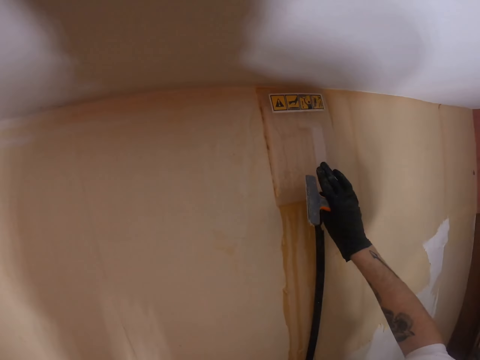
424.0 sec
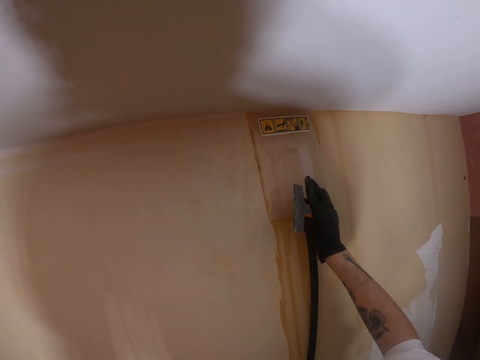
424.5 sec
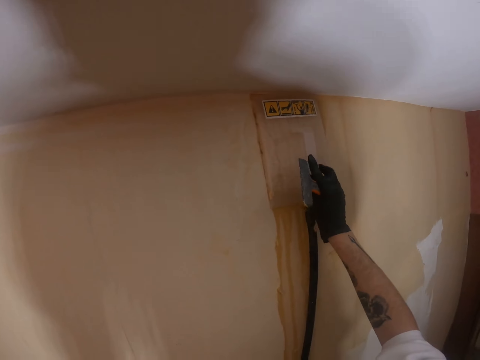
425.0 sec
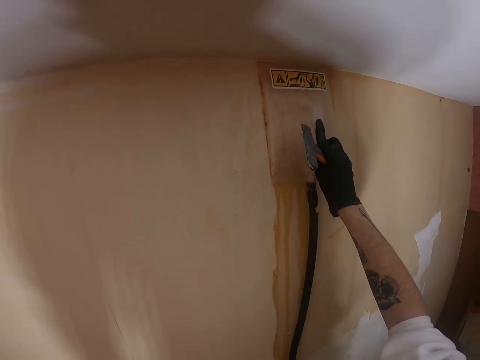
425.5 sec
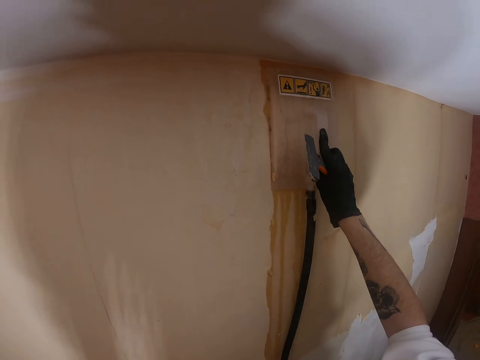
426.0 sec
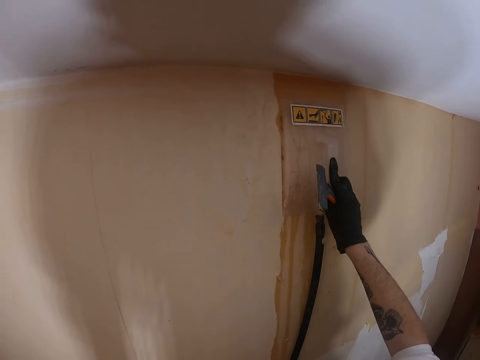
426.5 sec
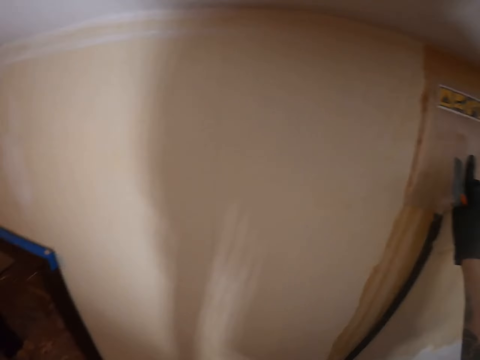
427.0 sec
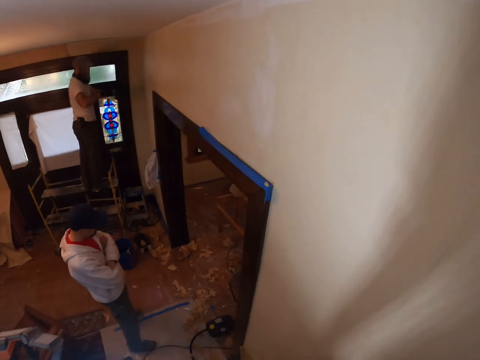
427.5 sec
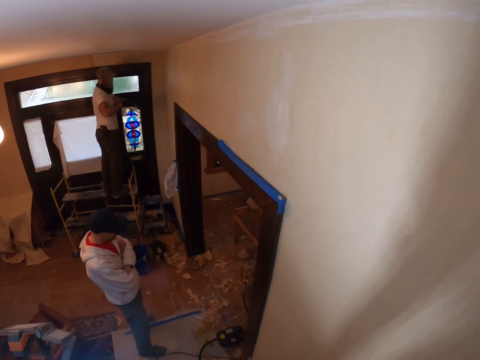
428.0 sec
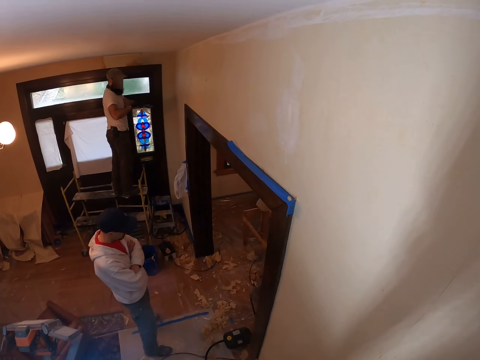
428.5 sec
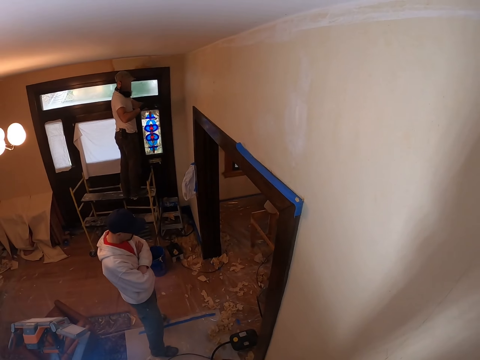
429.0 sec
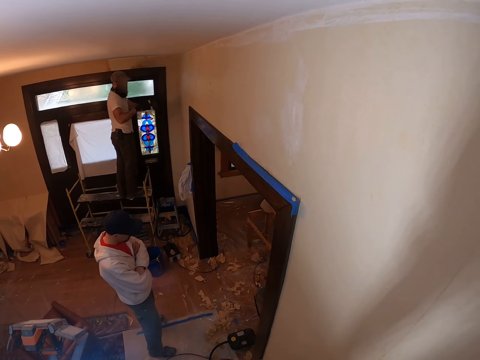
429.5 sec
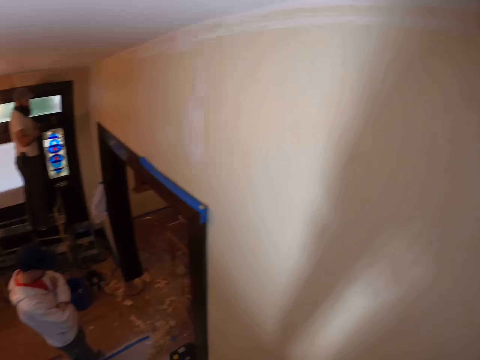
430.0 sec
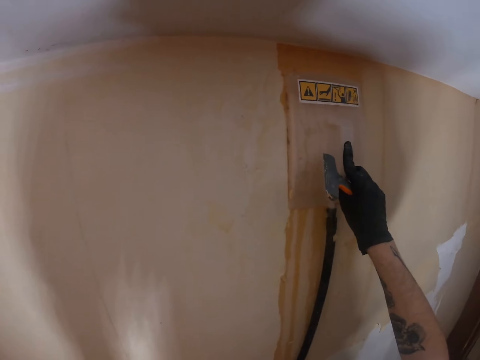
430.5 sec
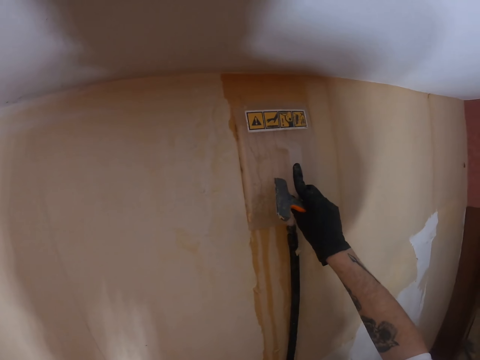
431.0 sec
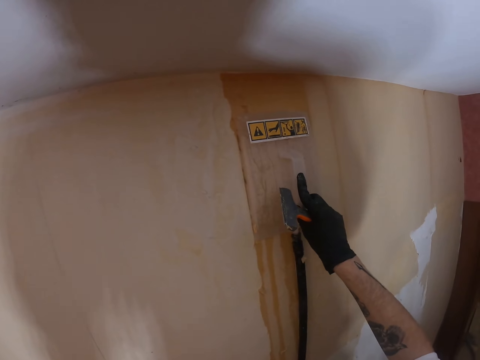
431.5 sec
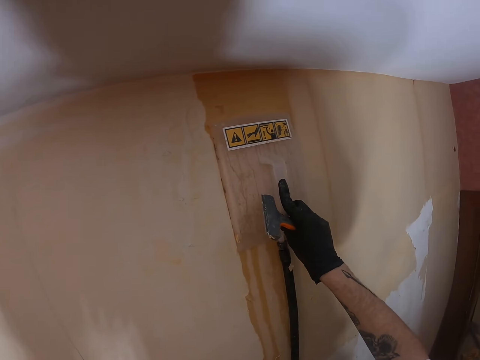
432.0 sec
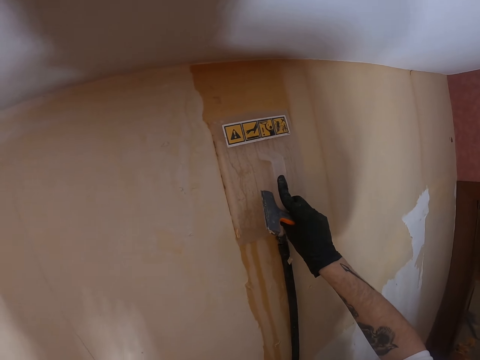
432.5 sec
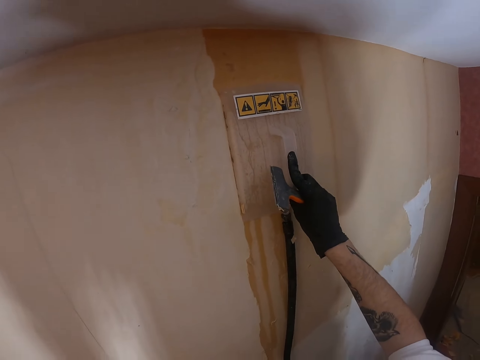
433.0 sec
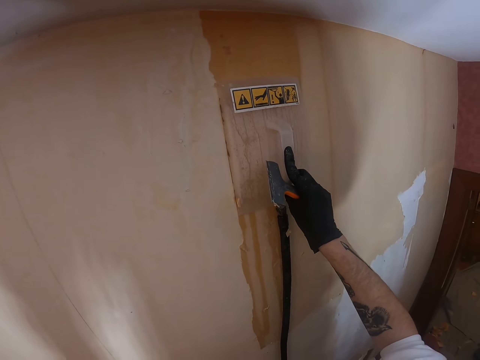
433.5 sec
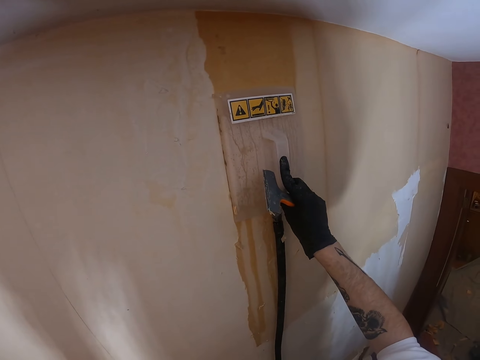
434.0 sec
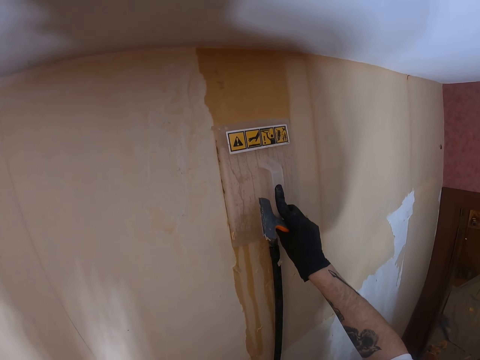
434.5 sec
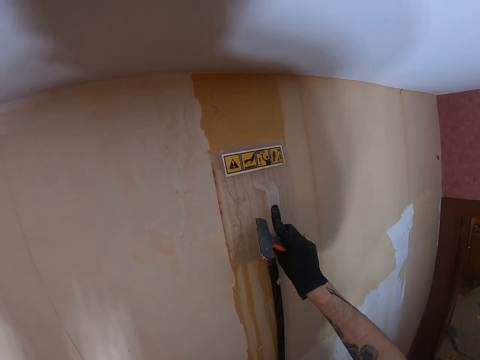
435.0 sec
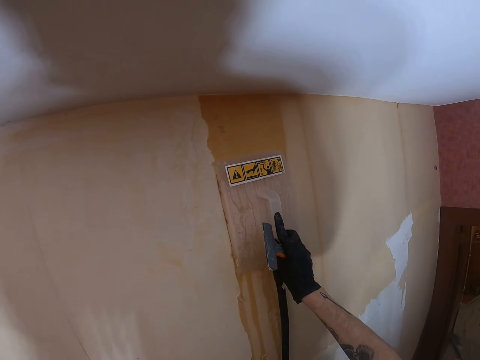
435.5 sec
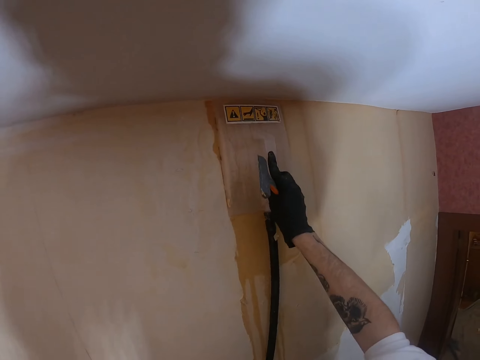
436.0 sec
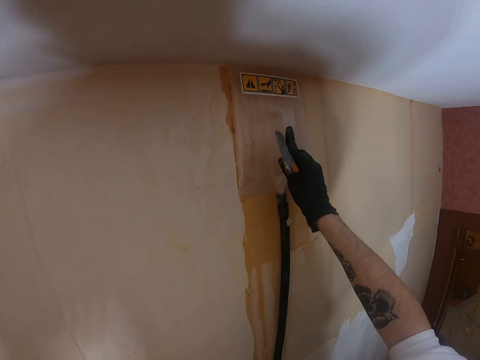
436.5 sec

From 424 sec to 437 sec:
The camera wearer presses the plastic float and adjusts a sander on a wall. They move the plastic float and look around a room. They press the plastic float, move the plastic float, and adjust the sander on the wall.

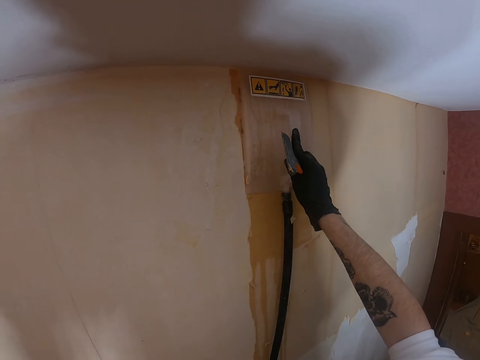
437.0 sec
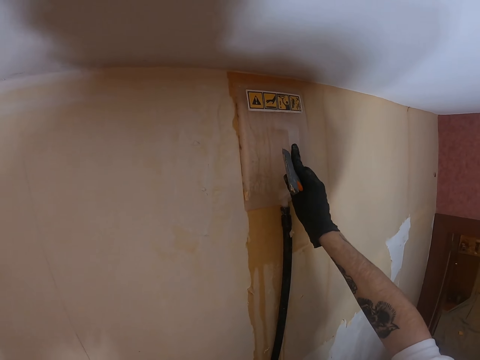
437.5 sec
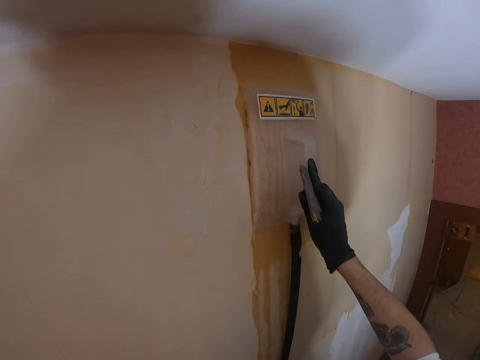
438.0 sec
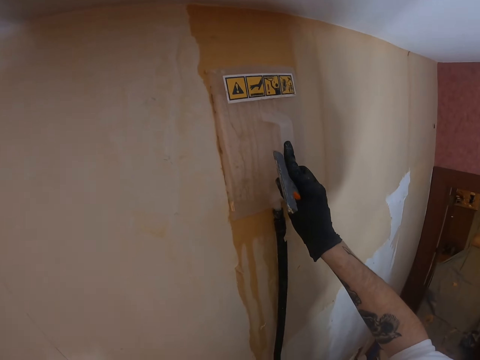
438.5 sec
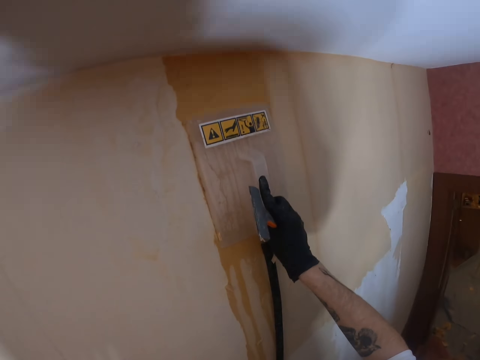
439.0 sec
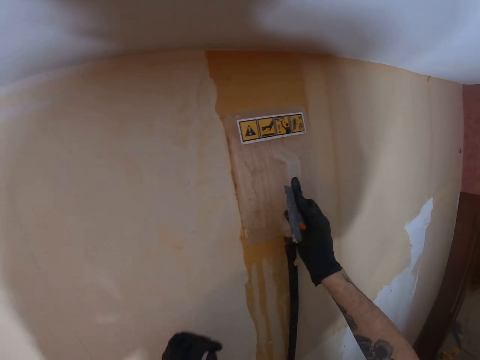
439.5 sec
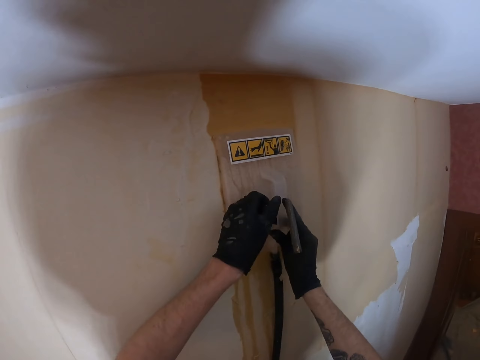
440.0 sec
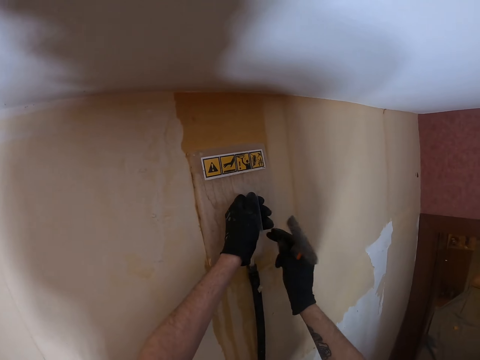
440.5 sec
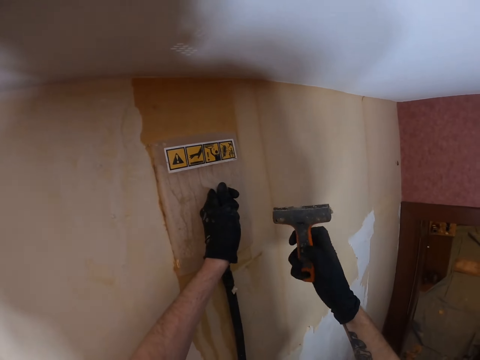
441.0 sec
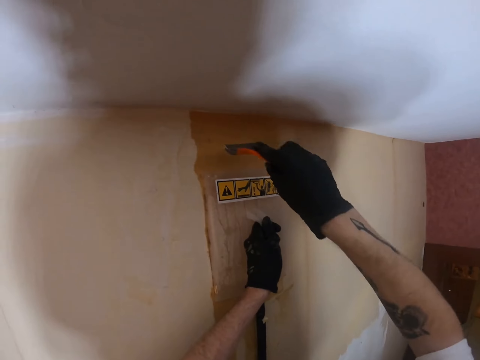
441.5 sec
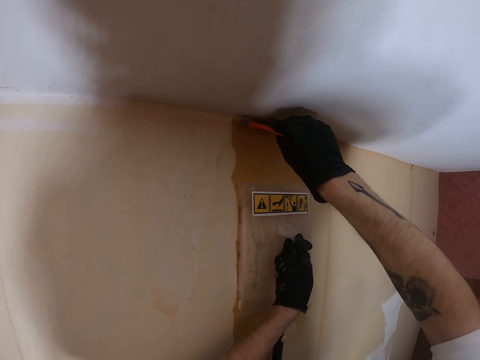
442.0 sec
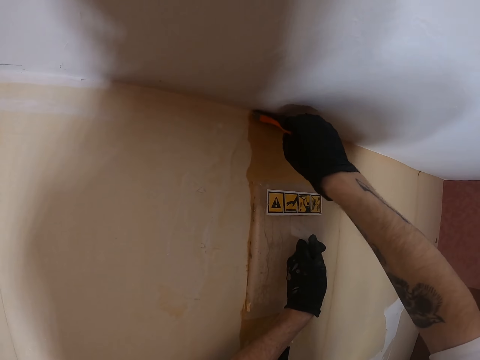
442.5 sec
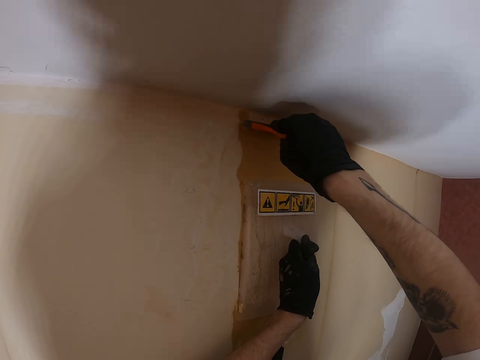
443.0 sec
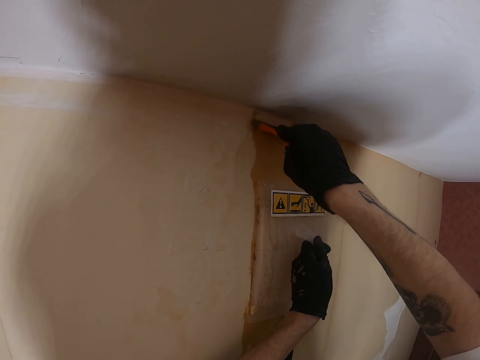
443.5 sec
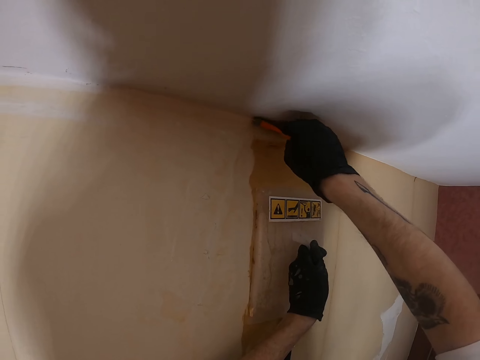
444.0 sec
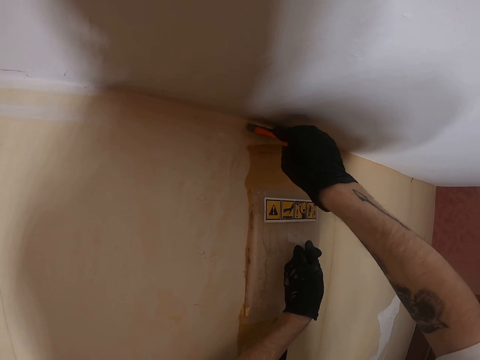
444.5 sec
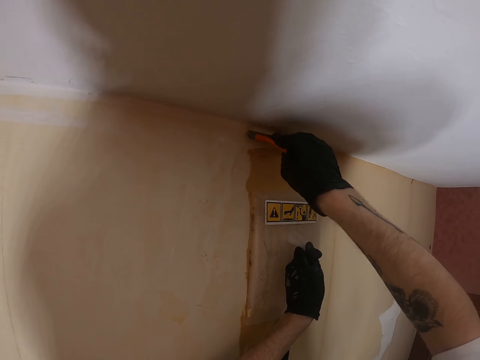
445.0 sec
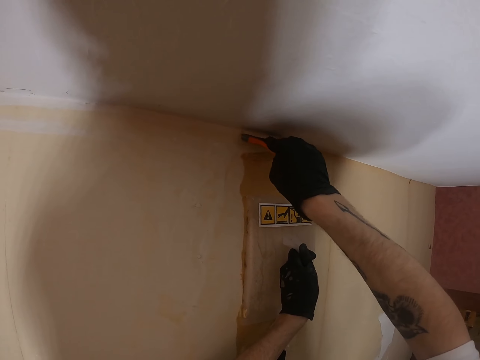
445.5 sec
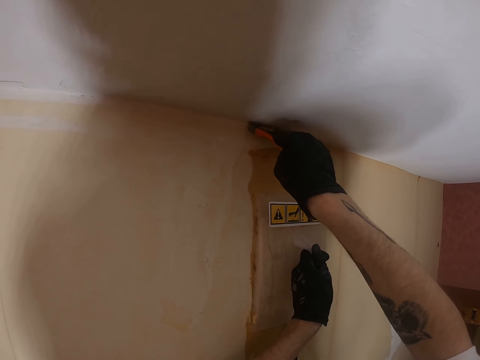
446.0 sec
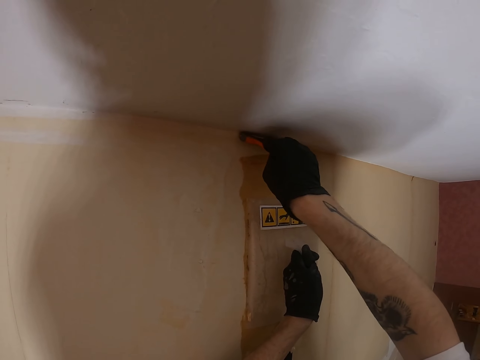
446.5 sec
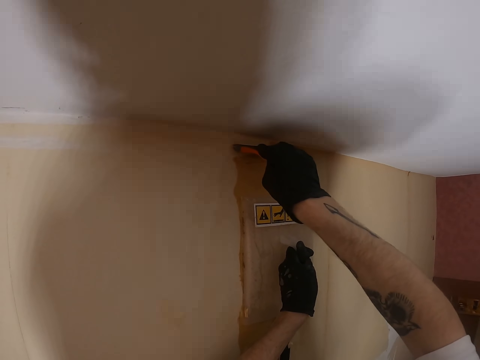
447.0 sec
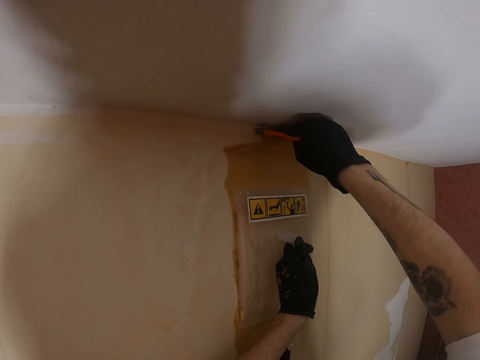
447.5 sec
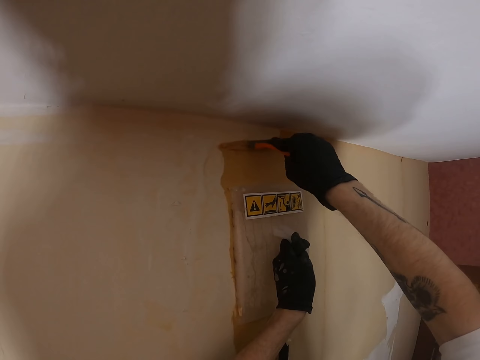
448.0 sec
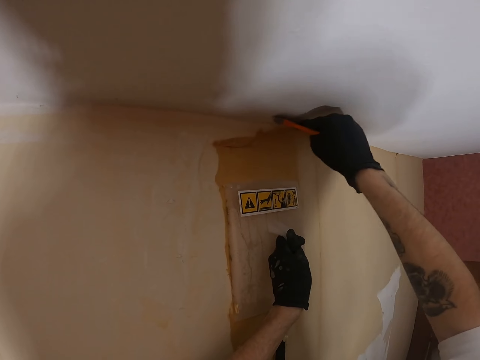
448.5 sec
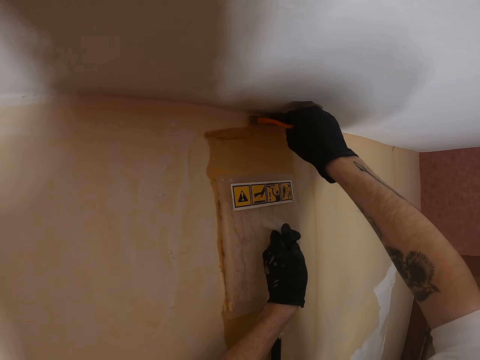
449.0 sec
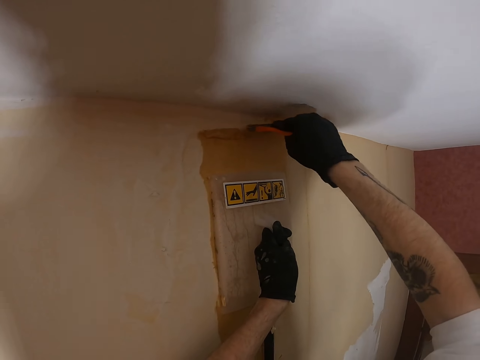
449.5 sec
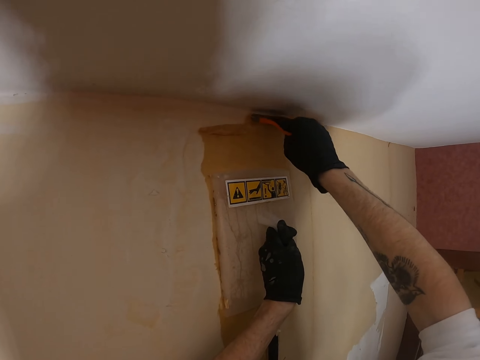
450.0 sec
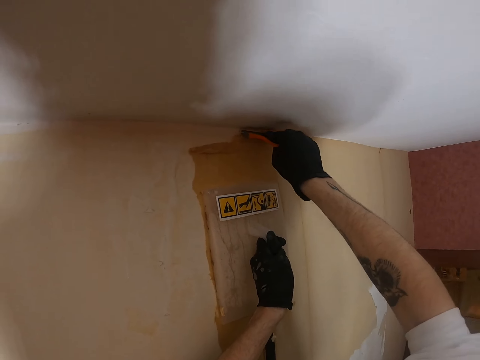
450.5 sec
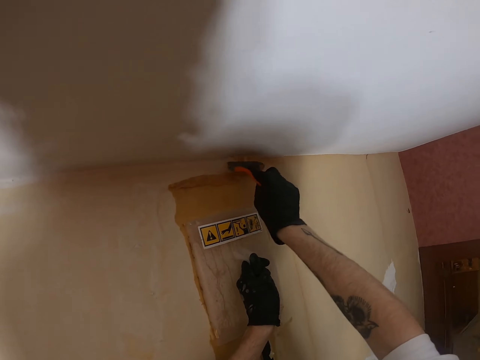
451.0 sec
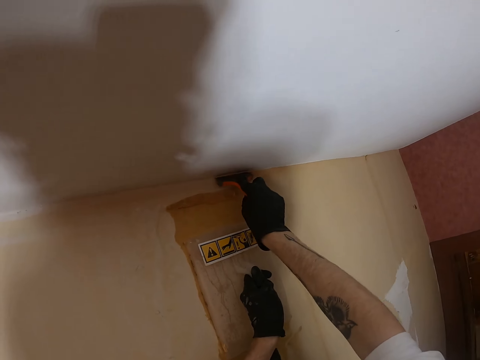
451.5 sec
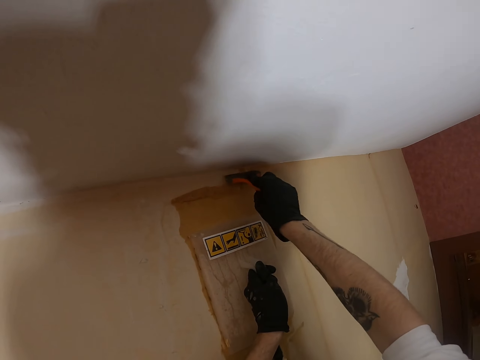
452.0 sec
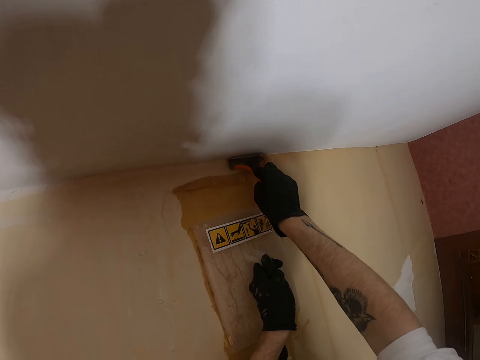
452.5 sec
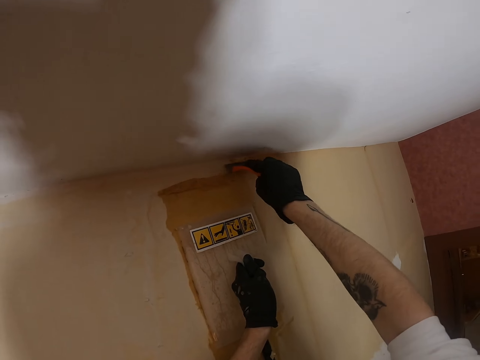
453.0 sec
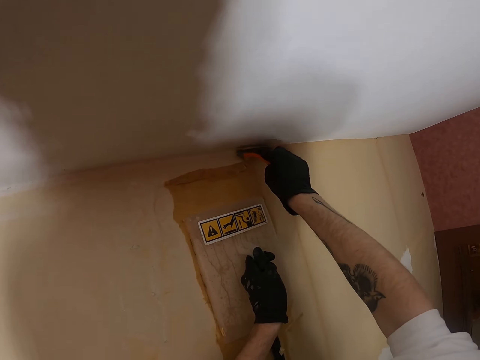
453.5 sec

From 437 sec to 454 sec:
The camera wearer lifts the left hand. They hold the plastic float with the left hand. They lift the right hand. They remove paint or wallpaper from the wall with a scraper.
